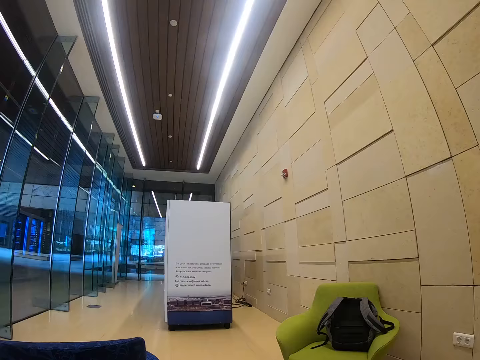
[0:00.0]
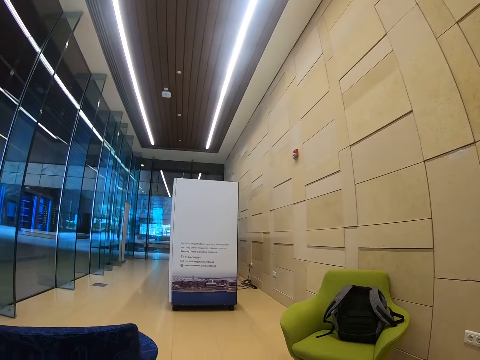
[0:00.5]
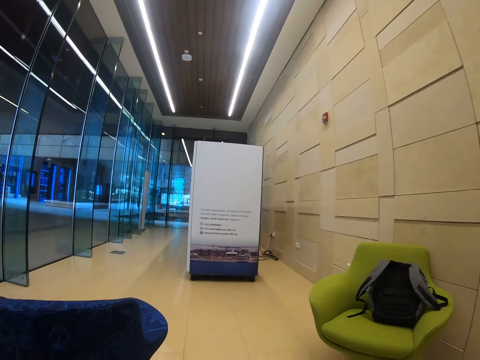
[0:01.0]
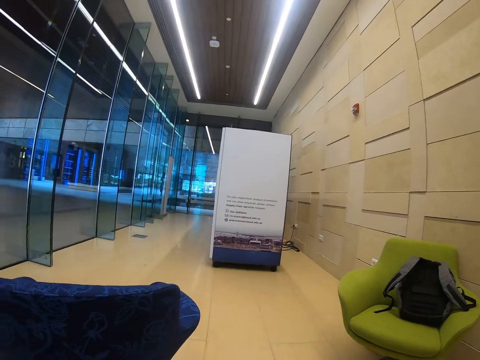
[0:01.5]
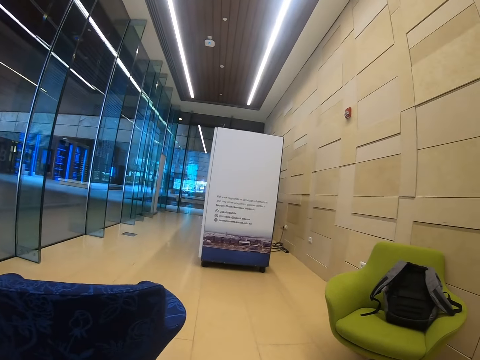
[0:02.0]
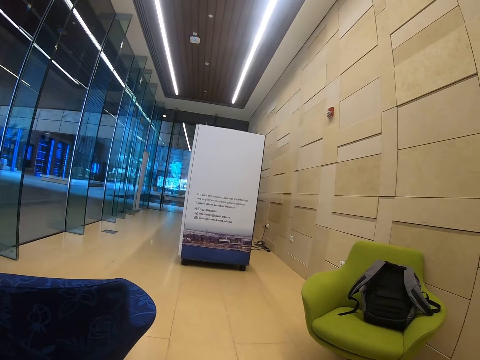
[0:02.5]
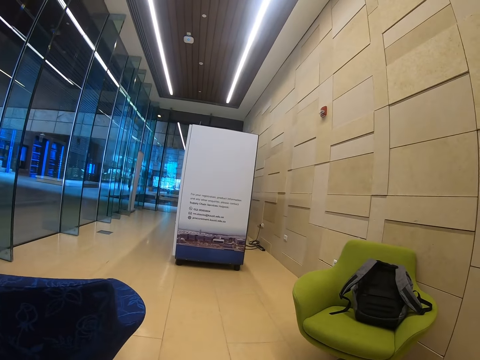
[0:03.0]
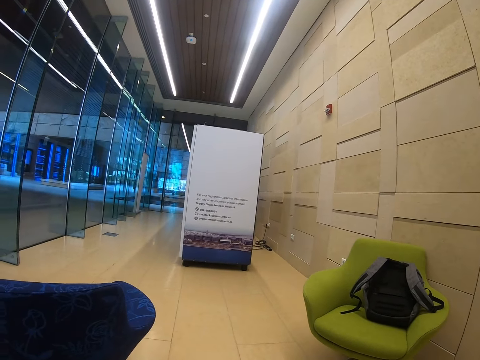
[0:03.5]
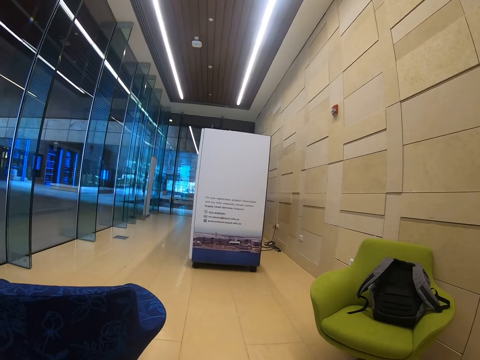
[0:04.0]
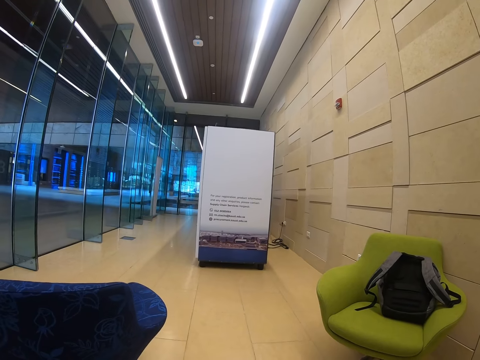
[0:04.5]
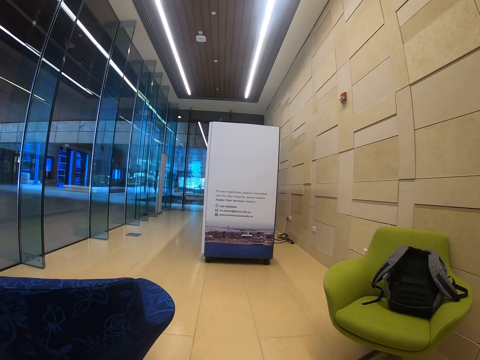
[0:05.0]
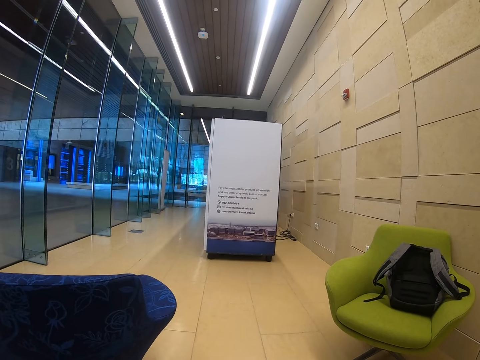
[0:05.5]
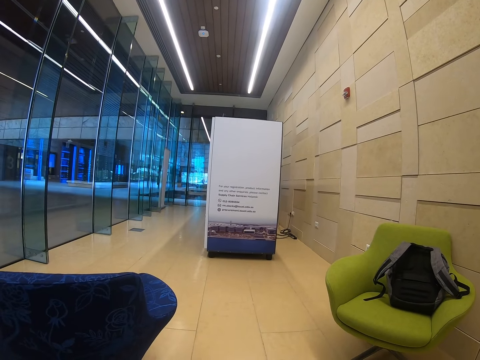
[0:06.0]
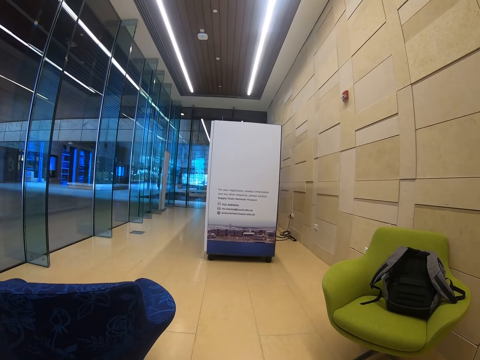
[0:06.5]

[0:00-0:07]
The camera wearer looks around the building.

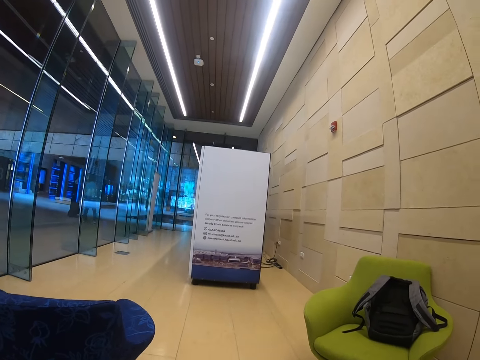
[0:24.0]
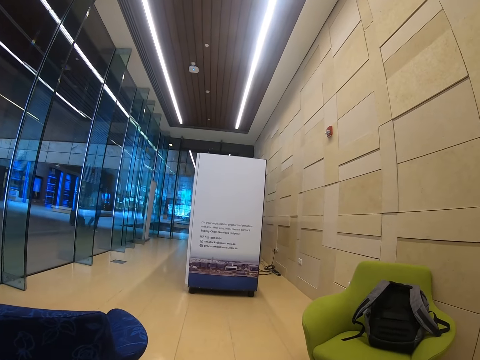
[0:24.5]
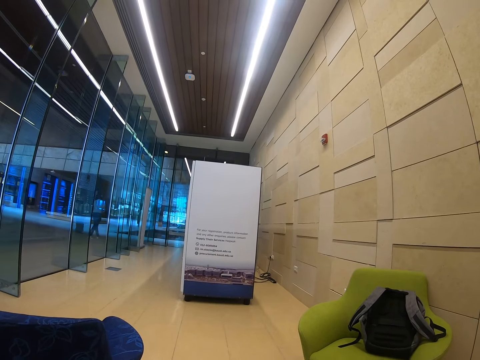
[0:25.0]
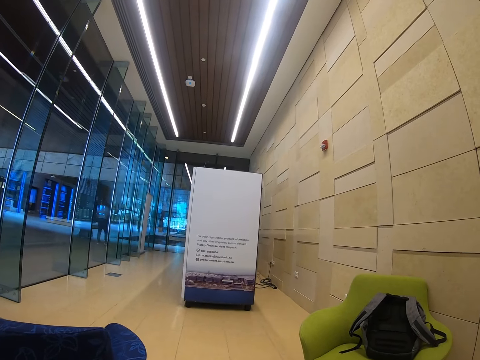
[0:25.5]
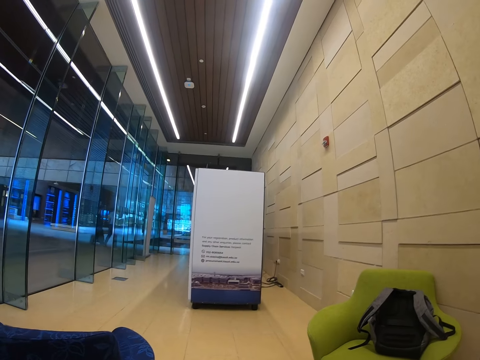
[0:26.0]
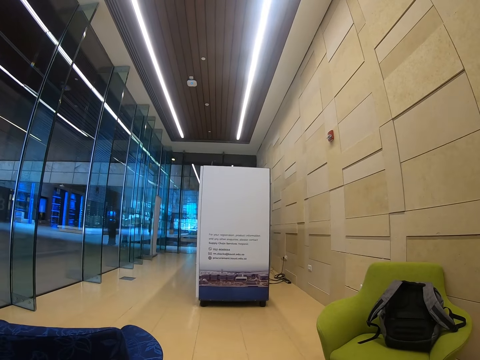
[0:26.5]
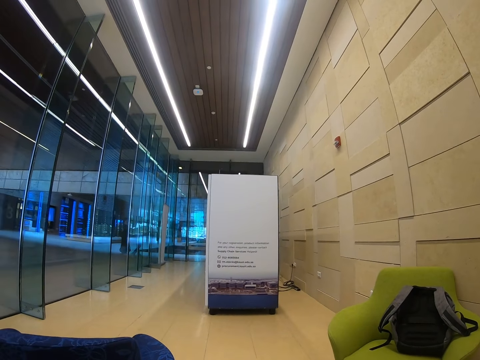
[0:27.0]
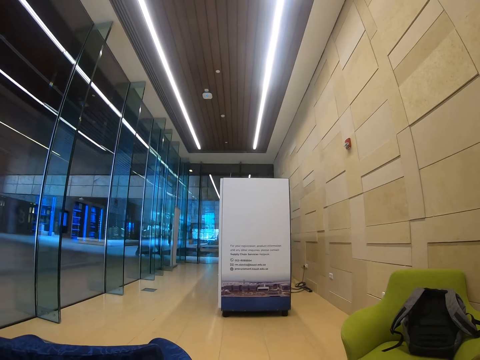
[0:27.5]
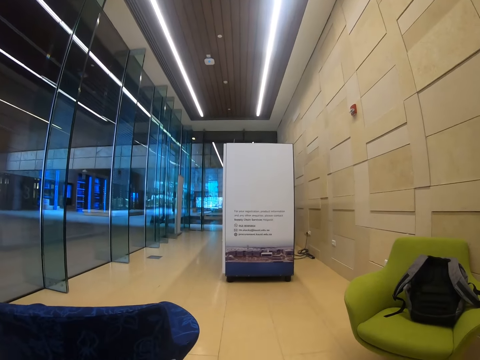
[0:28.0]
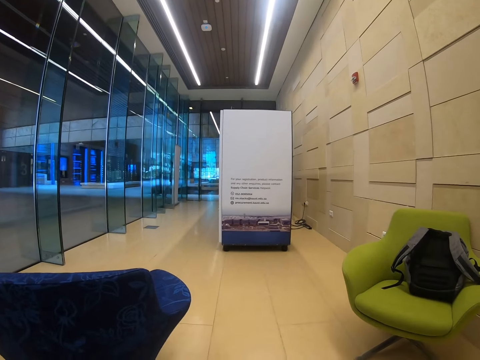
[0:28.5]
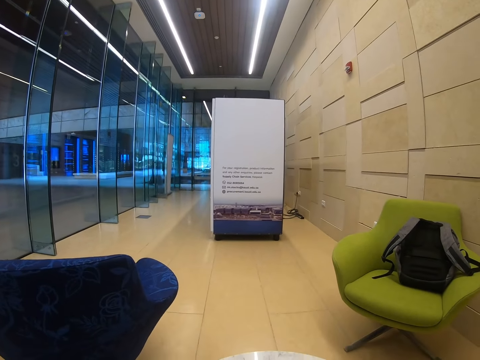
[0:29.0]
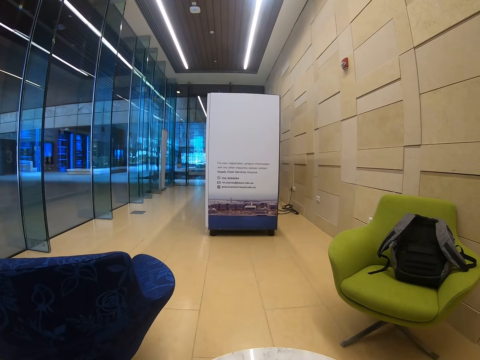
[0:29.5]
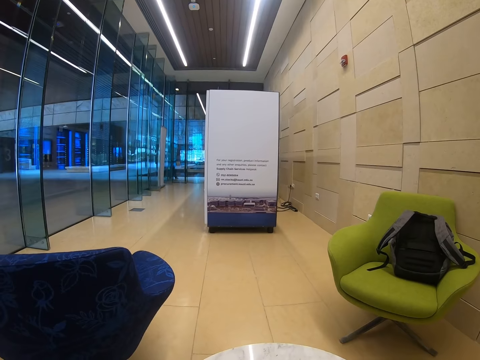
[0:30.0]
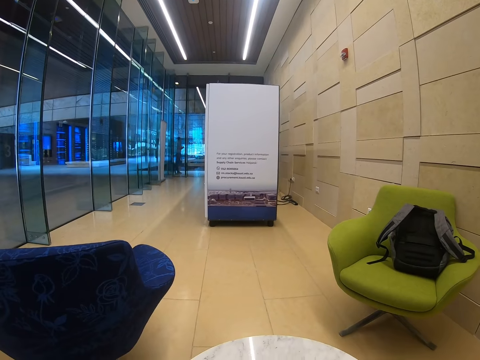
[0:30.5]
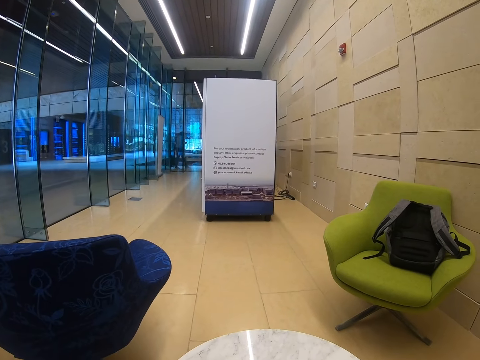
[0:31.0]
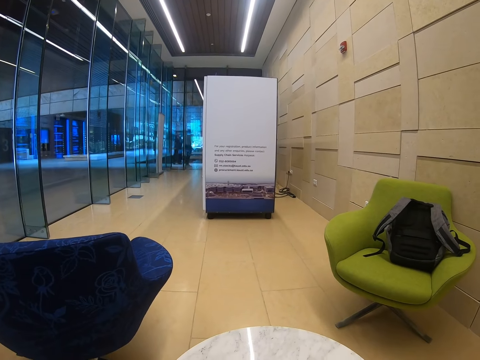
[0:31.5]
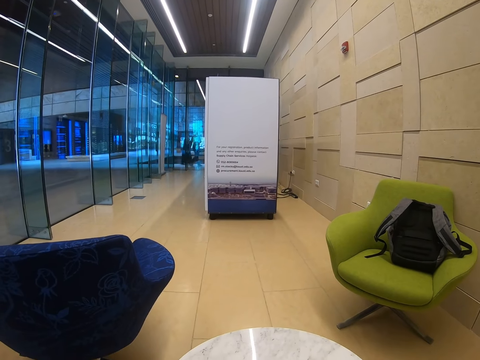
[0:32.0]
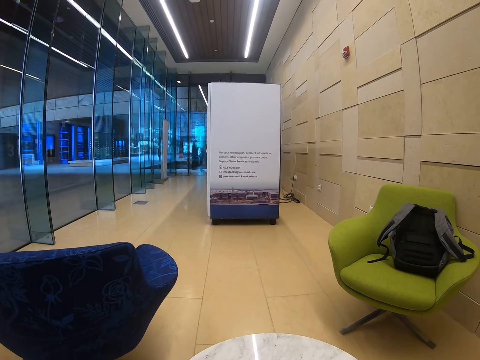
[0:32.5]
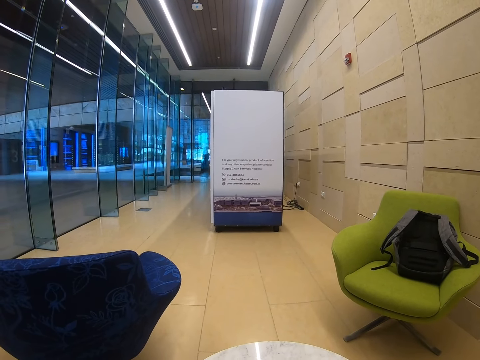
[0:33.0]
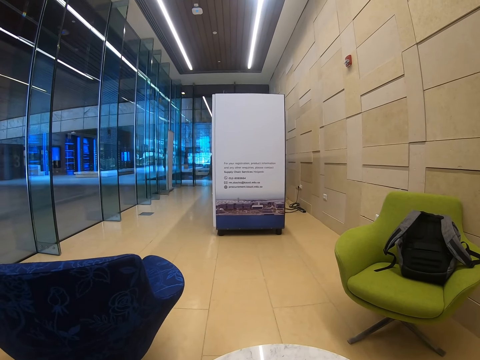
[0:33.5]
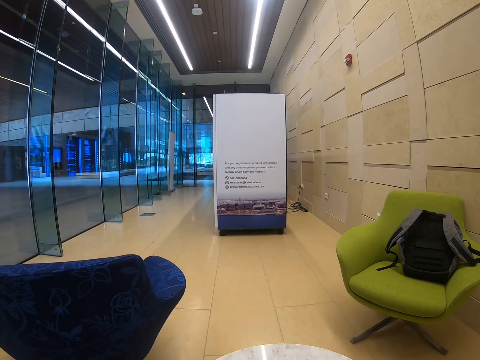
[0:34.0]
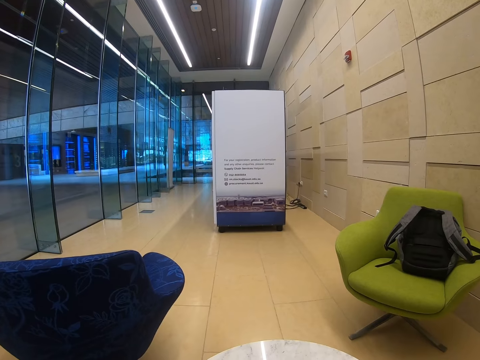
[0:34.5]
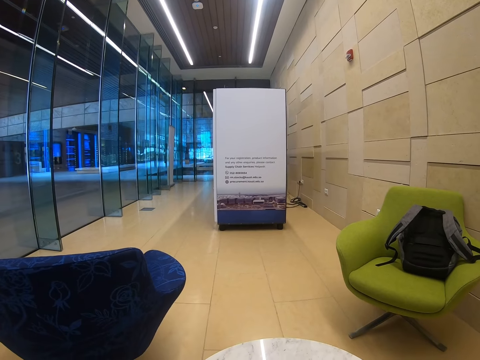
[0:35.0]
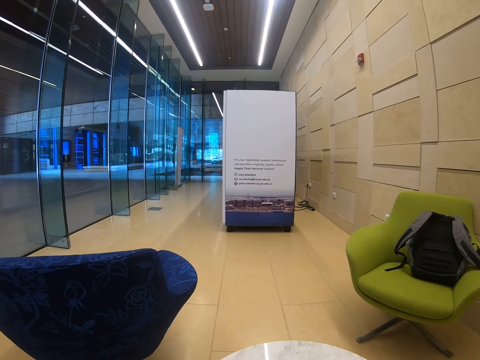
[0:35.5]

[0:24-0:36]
The camera wearer looks at the table in the building. They look around.

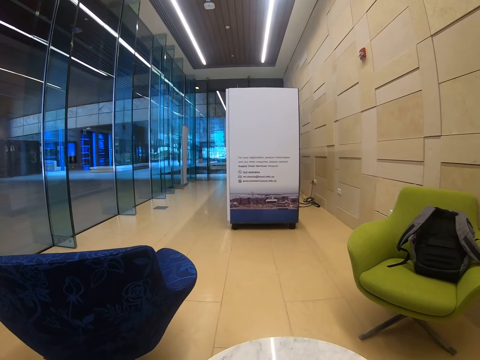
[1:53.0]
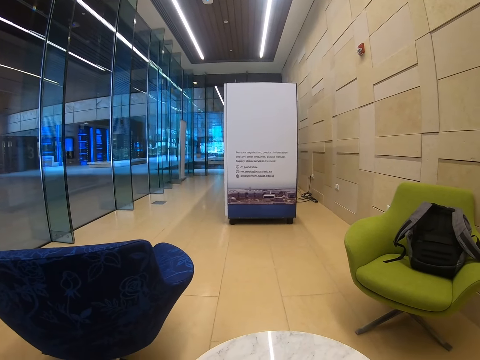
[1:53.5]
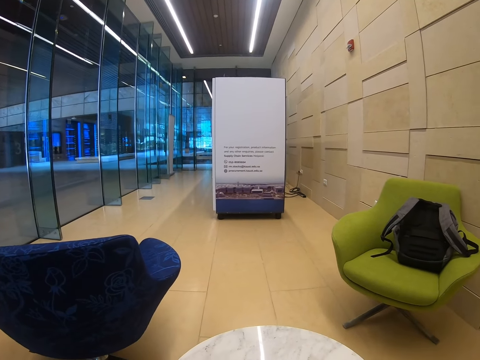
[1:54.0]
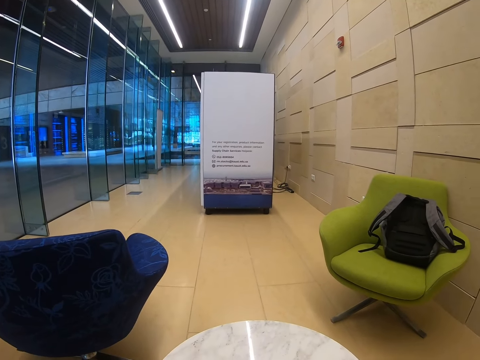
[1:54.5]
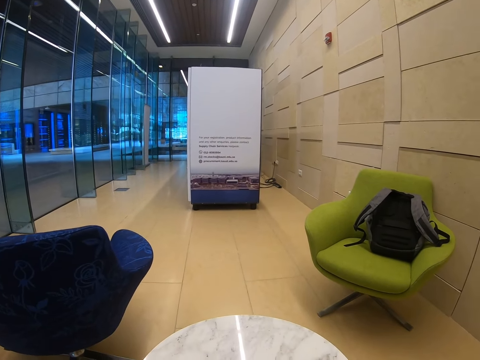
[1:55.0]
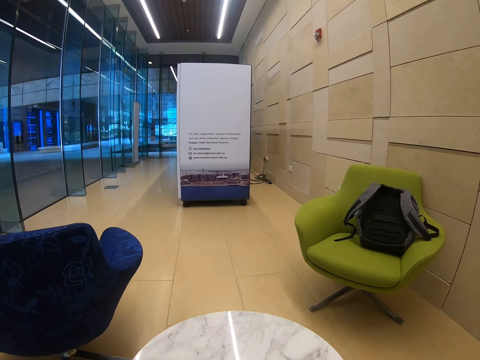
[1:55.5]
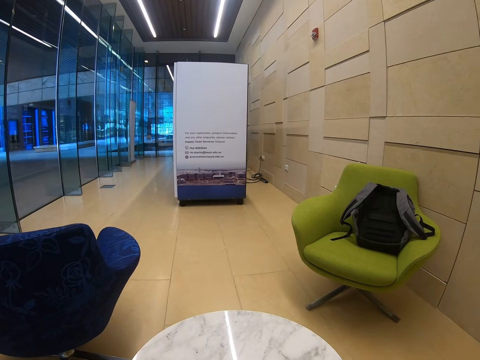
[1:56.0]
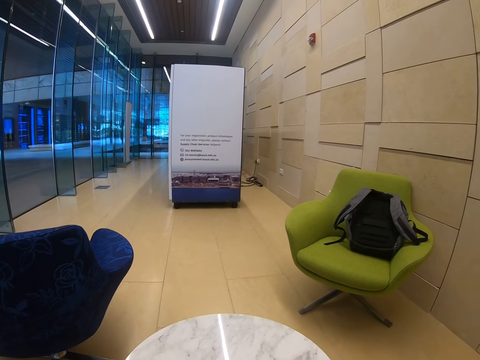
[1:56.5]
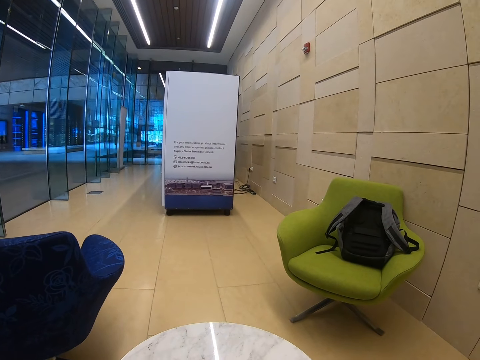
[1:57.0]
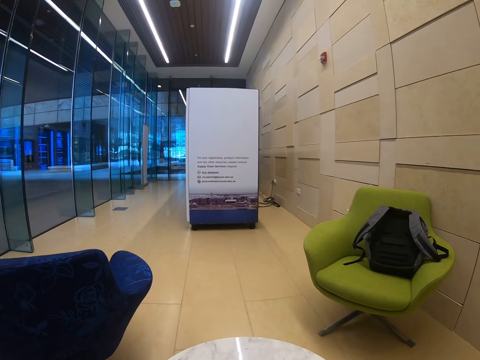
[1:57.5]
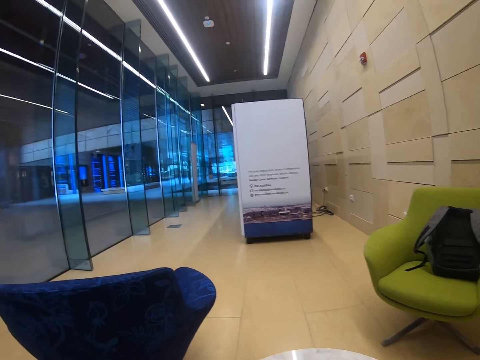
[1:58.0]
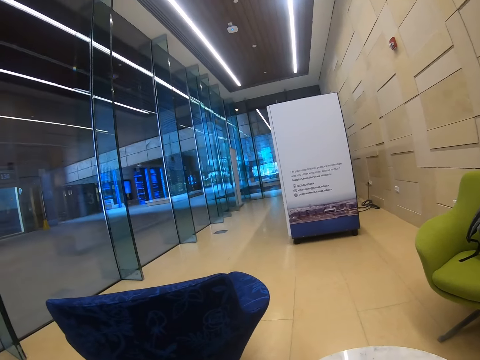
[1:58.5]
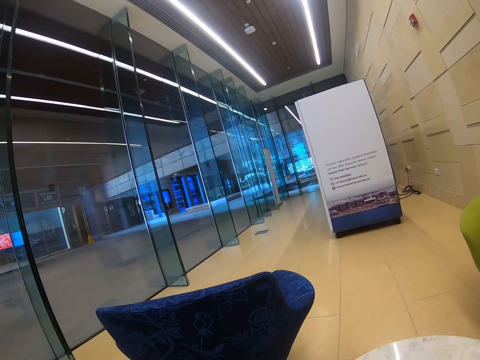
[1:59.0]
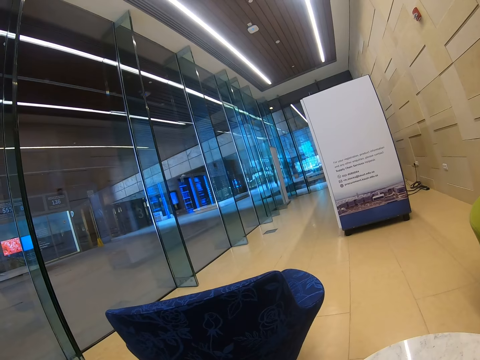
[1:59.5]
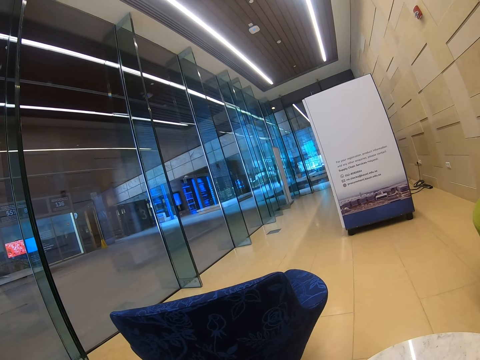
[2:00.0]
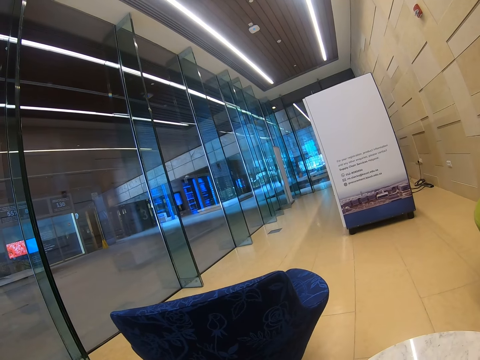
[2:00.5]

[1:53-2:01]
The camera wearer looks down at the building. They look around.
